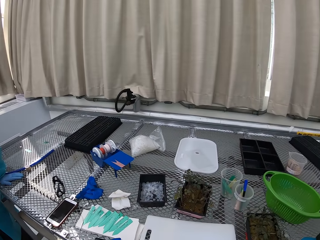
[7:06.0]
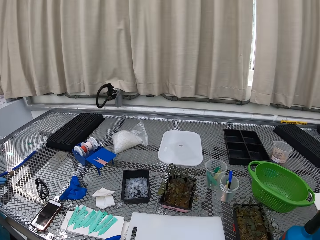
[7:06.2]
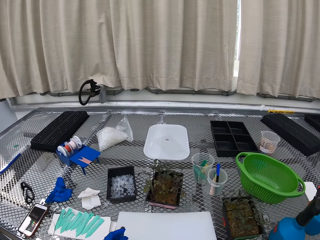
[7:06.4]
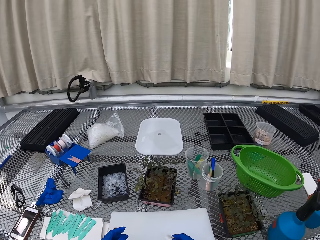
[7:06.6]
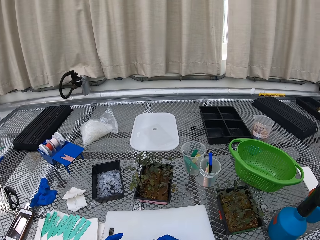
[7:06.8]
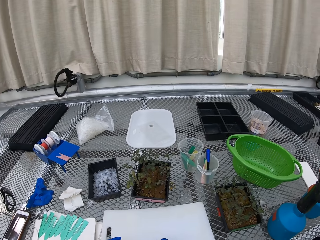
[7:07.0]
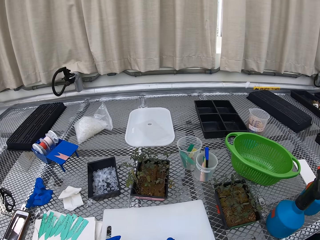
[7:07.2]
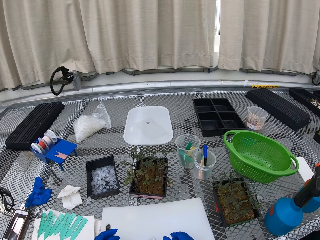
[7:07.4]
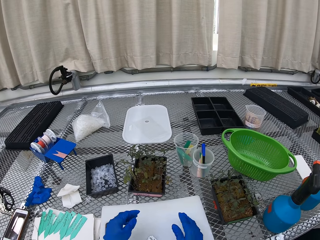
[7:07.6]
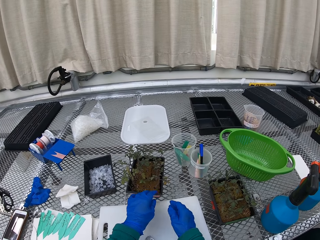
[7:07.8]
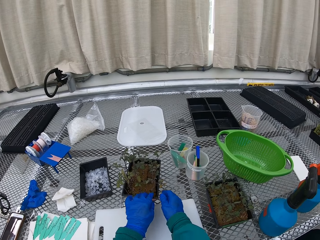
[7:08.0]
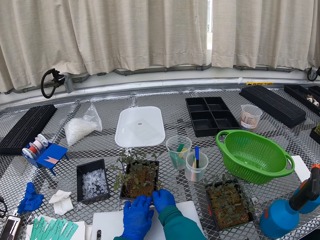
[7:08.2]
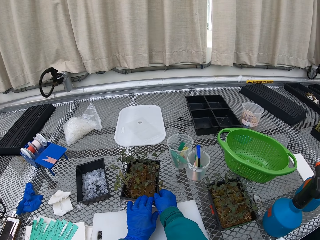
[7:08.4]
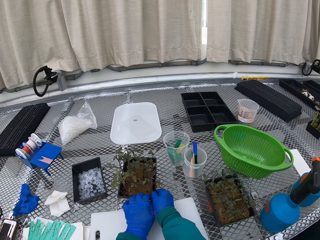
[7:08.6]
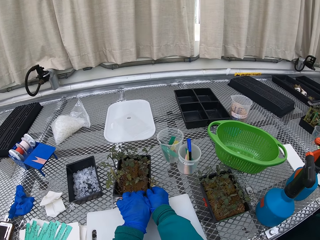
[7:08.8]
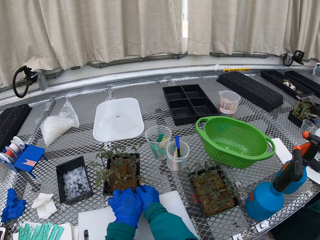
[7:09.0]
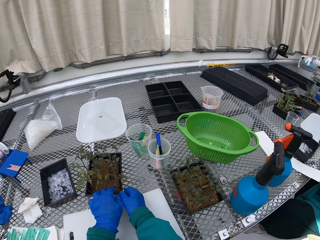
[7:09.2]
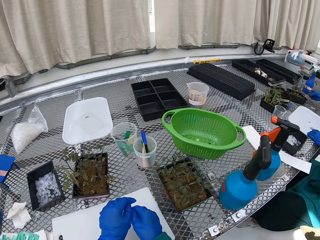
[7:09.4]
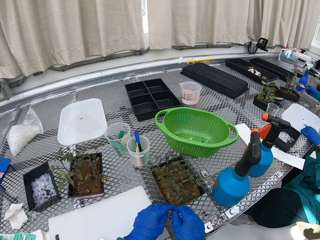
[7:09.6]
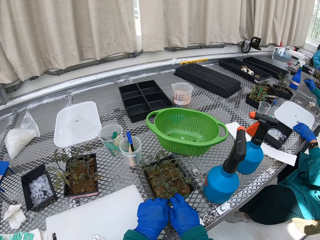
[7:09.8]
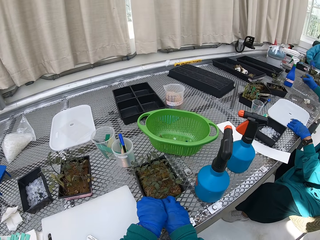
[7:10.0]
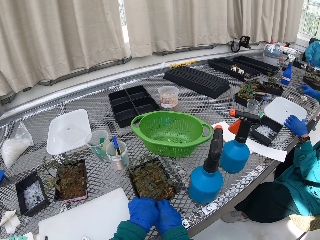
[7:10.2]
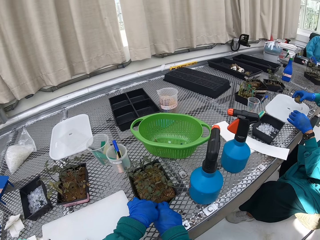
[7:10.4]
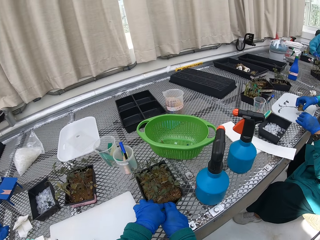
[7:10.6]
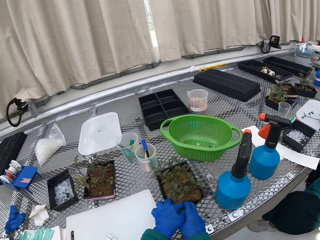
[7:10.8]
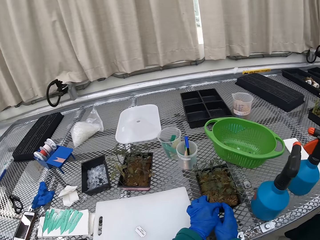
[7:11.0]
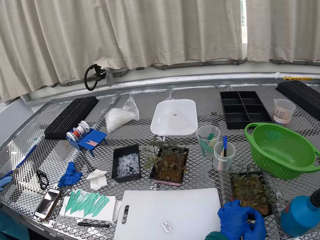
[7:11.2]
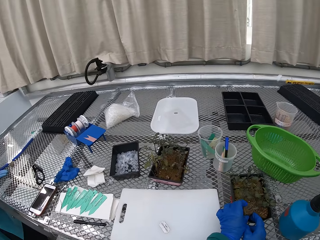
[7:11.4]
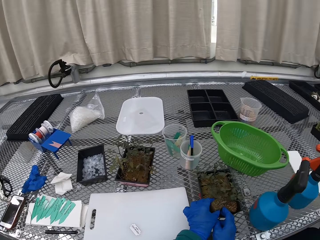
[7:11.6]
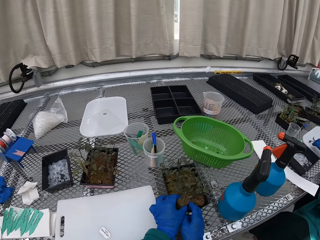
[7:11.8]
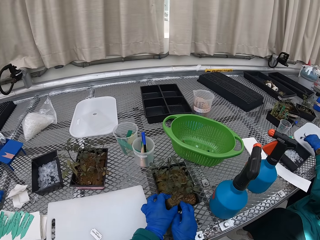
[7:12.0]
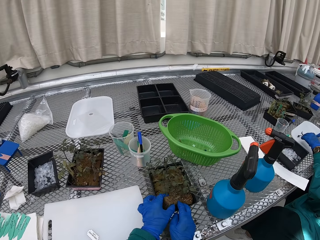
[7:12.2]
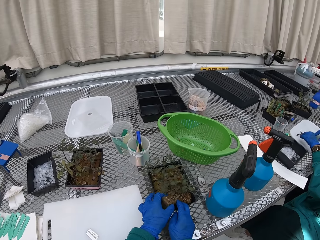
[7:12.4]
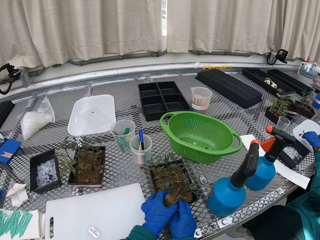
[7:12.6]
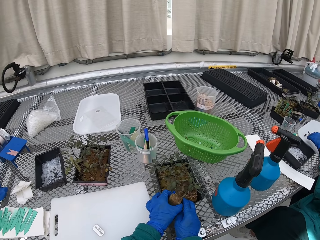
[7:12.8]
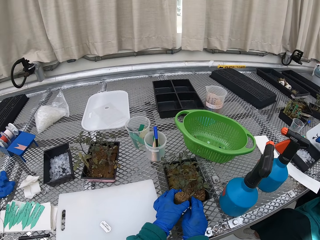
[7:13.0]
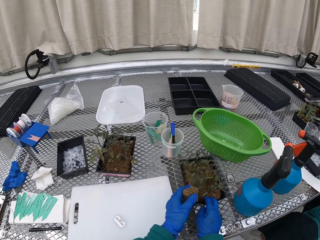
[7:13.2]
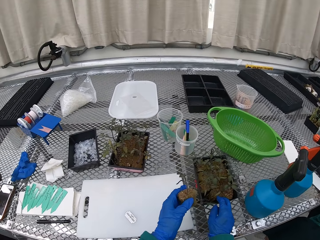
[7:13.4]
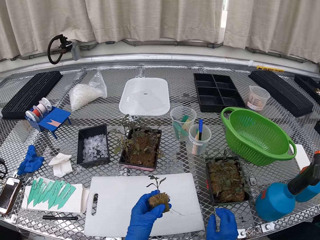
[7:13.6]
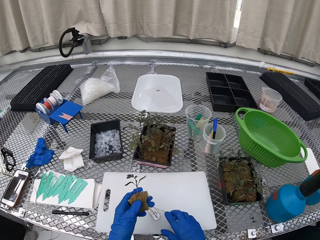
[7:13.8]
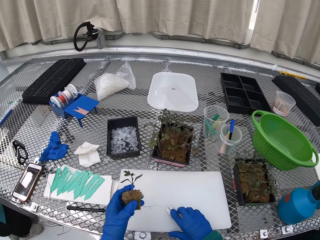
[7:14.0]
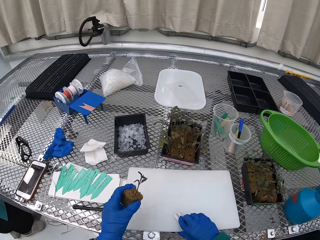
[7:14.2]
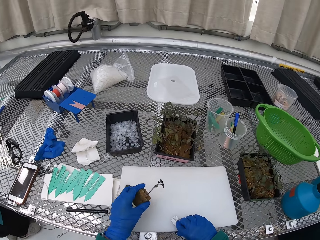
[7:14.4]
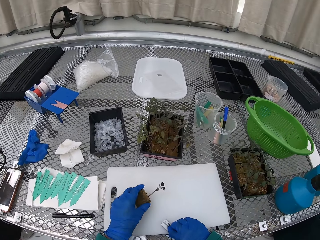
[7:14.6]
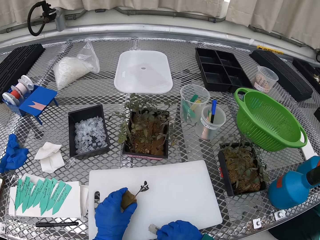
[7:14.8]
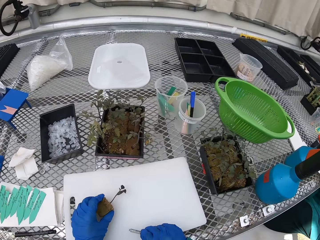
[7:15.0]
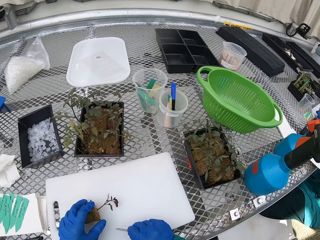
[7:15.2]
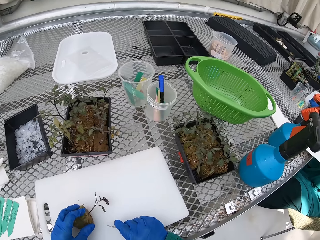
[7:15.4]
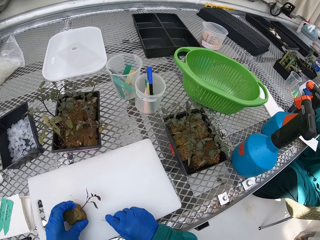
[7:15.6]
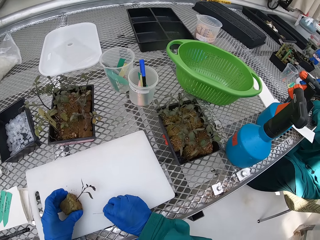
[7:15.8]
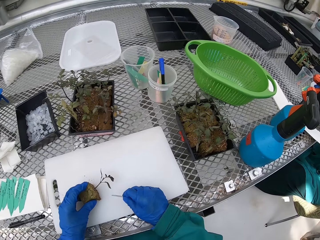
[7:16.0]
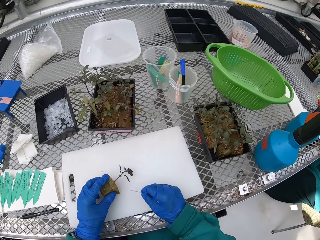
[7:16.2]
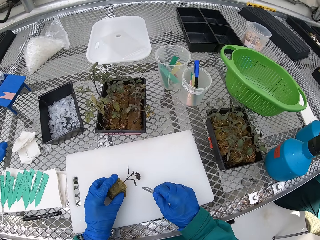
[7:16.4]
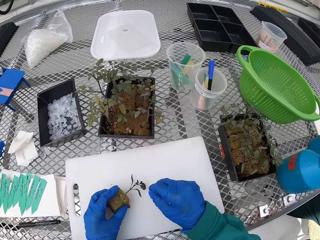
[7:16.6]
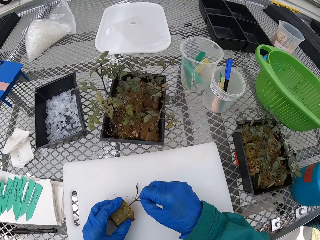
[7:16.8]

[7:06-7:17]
The camera wearer holds the container. They pick up the plant. They pick up the razor.

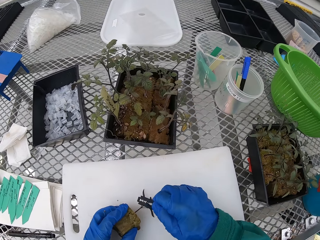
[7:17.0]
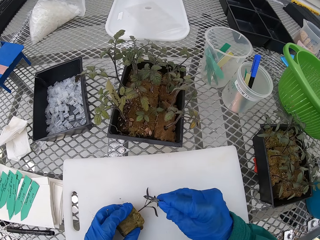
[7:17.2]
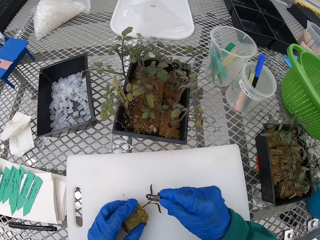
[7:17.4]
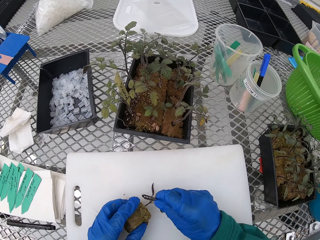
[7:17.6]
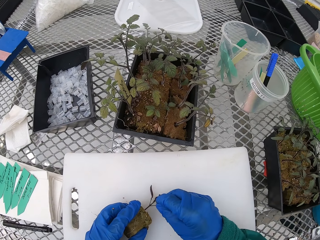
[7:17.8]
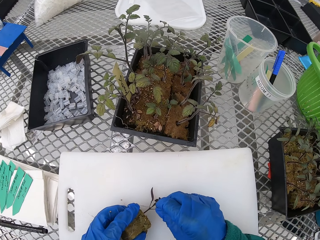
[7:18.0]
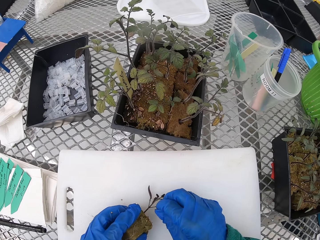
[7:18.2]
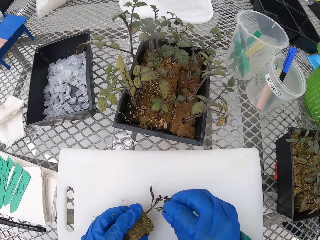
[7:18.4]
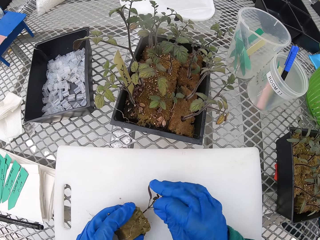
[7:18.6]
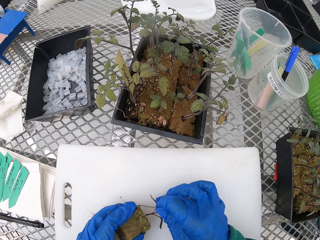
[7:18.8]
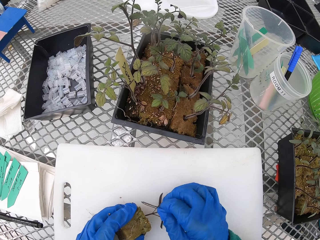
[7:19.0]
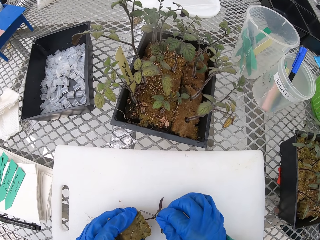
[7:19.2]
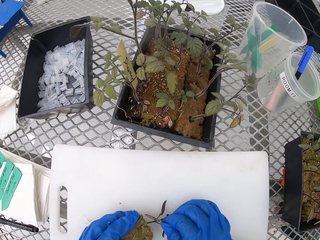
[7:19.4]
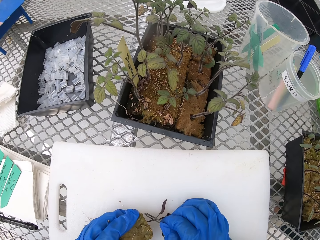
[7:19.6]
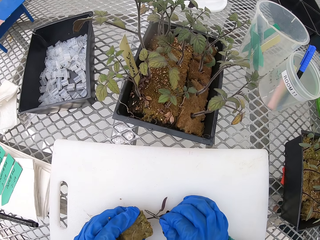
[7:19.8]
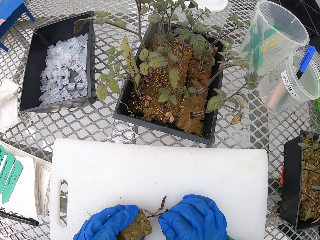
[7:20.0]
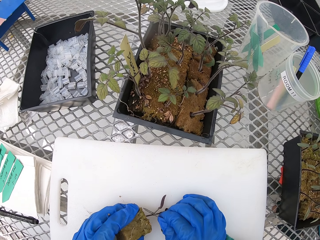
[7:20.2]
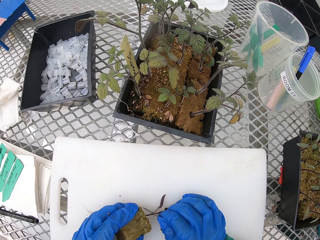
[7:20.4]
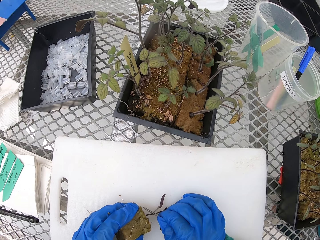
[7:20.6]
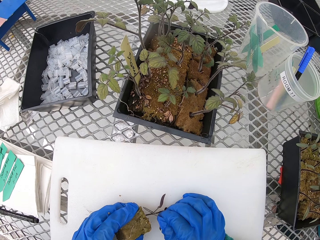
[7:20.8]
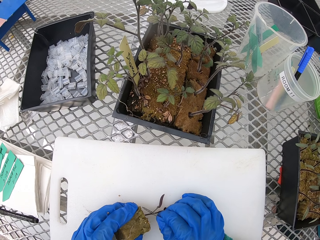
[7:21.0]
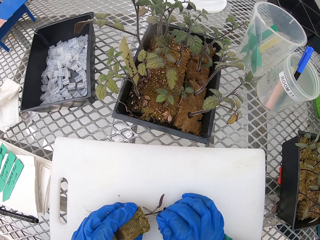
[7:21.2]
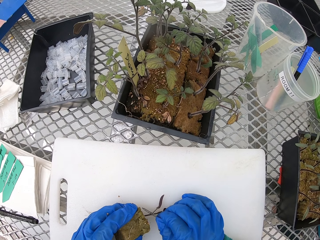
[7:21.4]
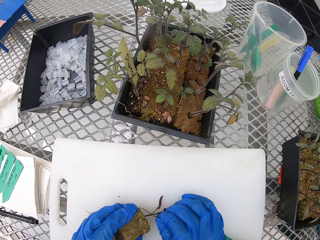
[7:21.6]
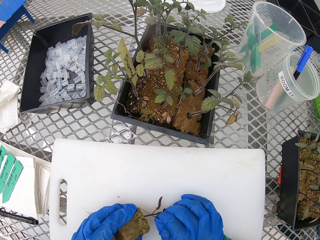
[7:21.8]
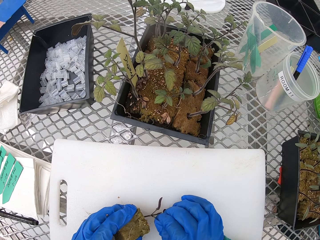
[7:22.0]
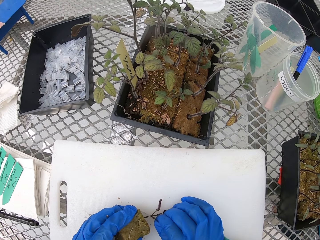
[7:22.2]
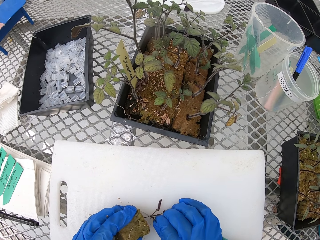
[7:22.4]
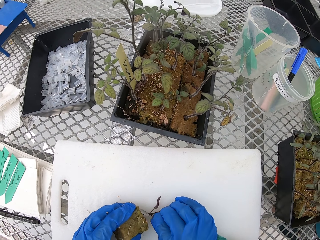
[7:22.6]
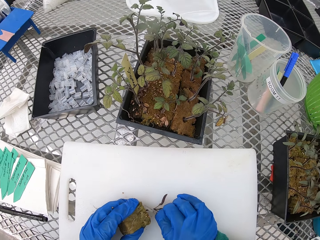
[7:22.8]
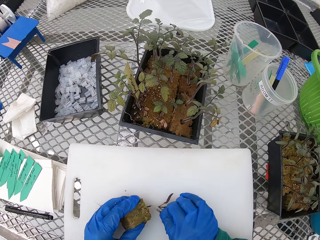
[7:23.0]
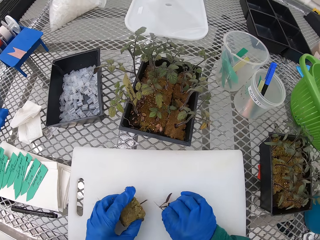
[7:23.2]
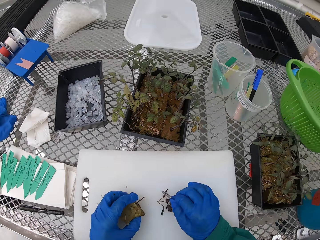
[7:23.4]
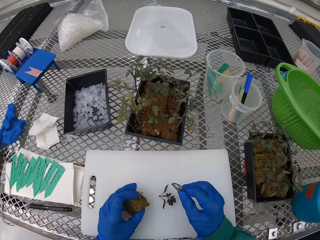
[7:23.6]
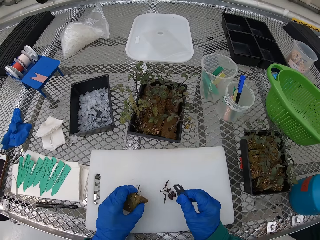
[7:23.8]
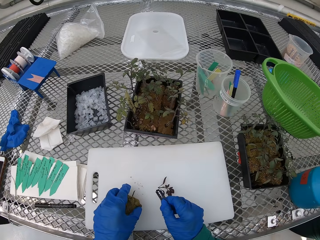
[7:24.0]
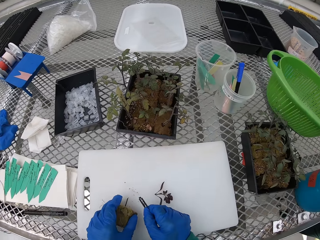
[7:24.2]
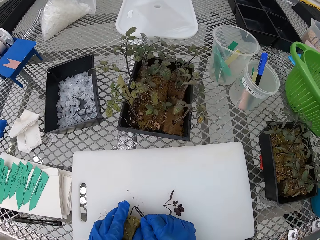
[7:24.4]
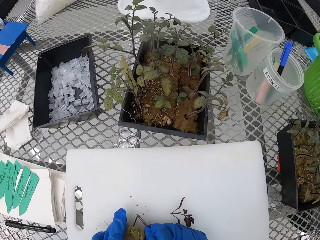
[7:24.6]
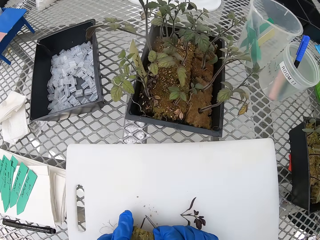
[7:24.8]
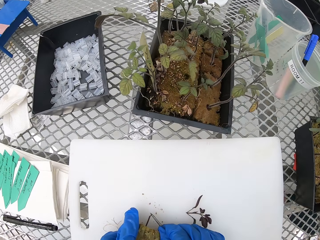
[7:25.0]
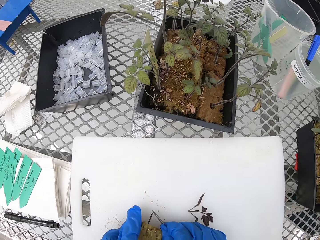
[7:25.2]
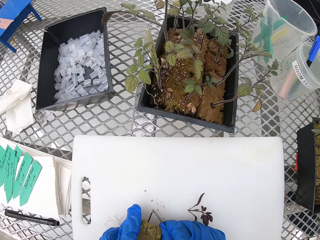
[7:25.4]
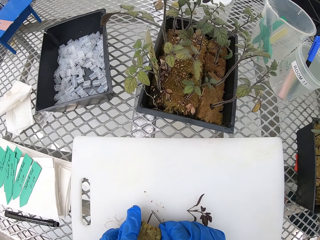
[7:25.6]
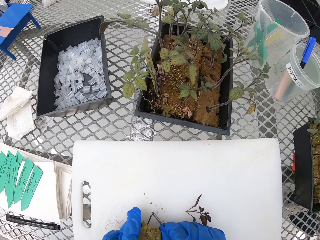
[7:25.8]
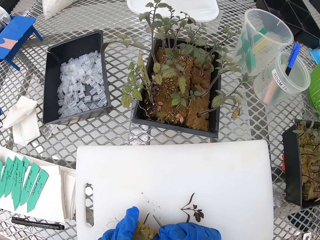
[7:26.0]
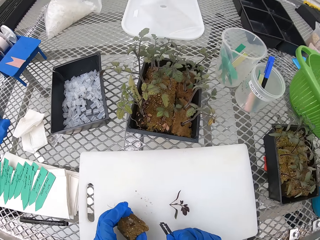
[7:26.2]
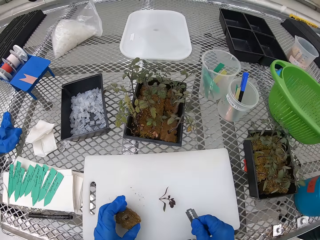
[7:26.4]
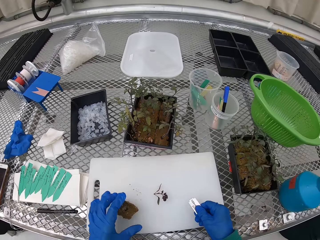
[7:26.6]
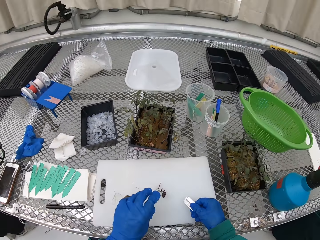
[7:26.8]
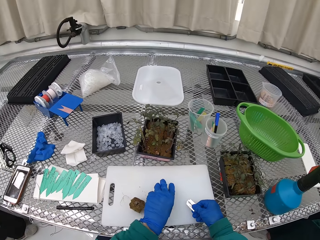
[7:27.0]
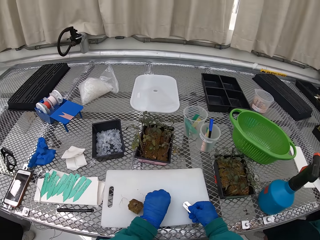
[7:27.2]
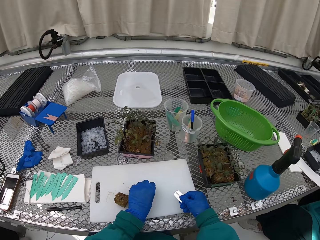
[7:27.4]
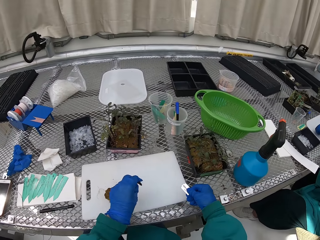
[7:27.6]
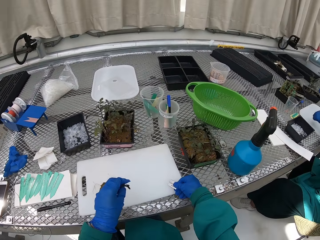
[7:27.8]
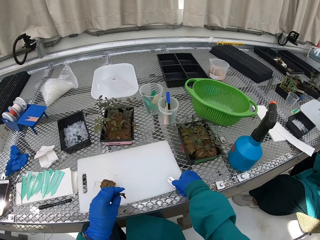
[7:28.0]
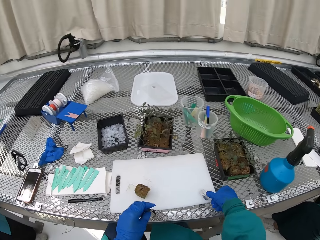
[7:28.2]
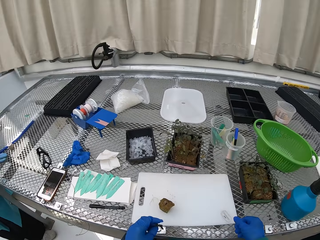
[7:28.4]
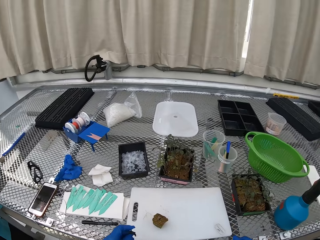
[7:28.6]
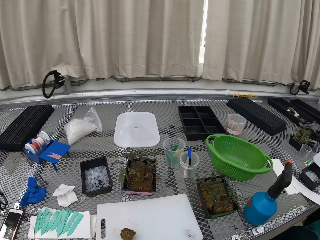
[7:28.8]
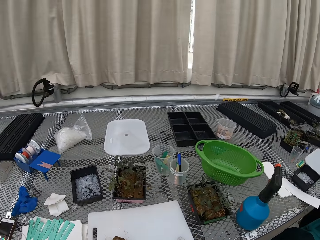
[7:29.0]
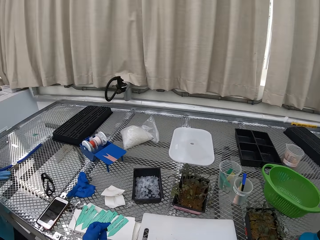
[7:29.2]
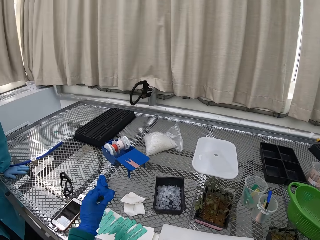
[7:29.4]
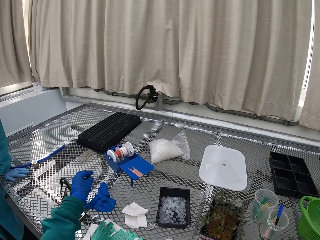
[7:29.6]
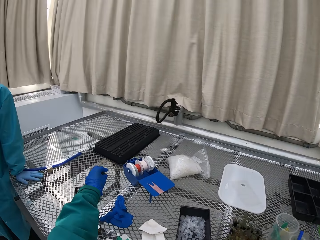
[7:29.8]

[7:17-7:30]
The camera wearer cuts the plant. They put the parts of the plant away.
